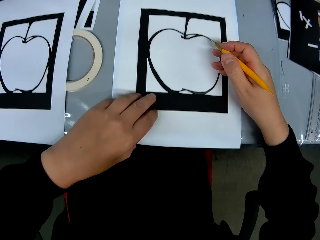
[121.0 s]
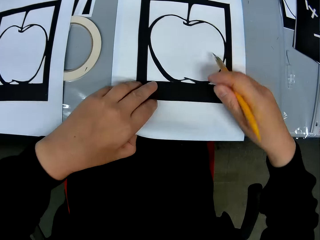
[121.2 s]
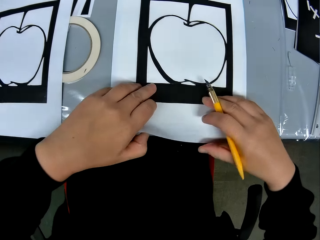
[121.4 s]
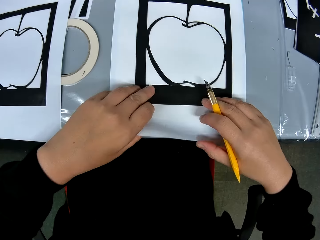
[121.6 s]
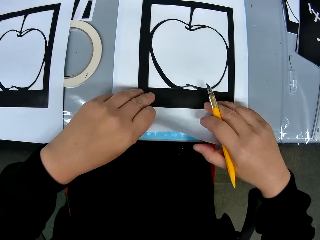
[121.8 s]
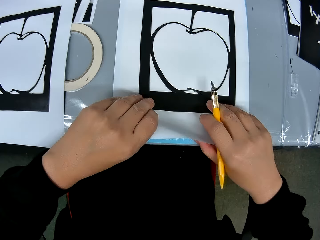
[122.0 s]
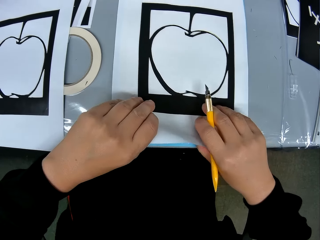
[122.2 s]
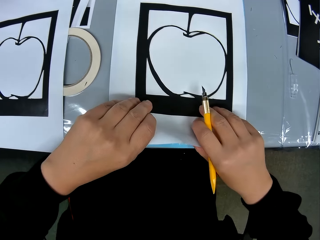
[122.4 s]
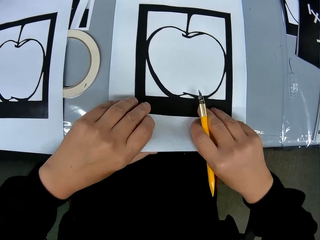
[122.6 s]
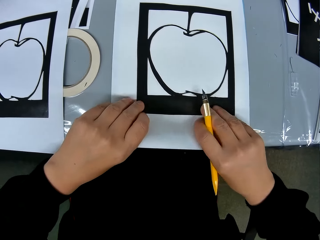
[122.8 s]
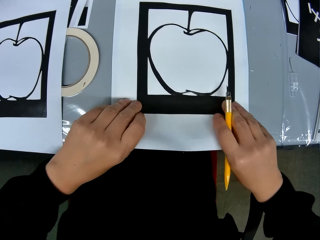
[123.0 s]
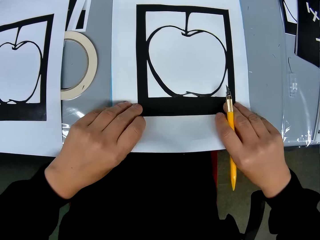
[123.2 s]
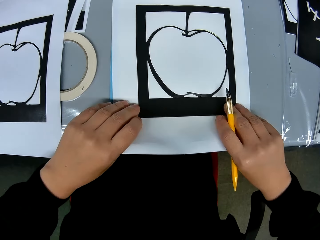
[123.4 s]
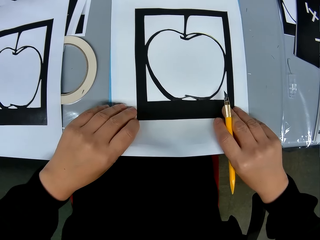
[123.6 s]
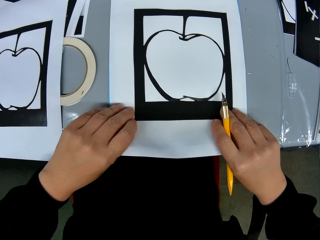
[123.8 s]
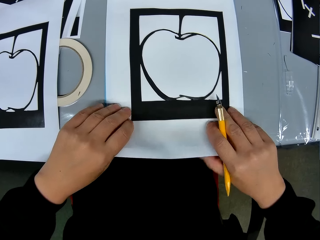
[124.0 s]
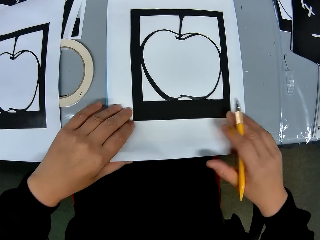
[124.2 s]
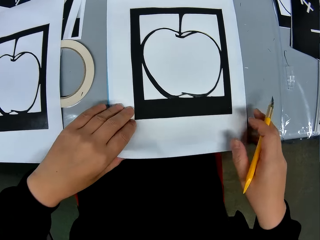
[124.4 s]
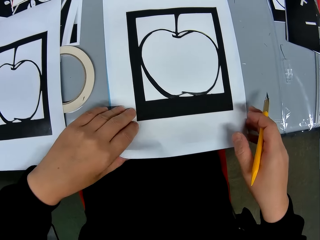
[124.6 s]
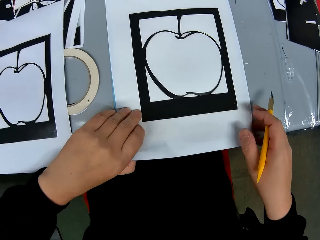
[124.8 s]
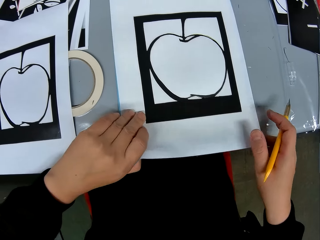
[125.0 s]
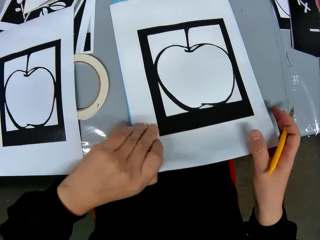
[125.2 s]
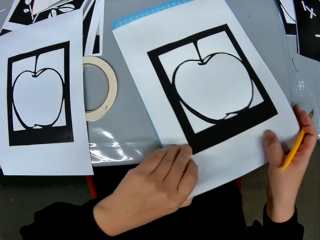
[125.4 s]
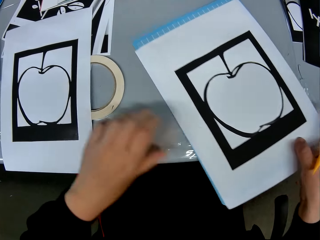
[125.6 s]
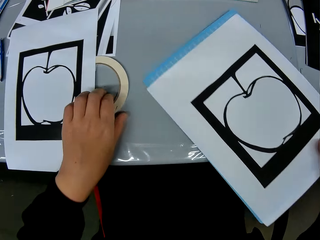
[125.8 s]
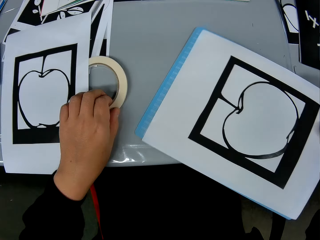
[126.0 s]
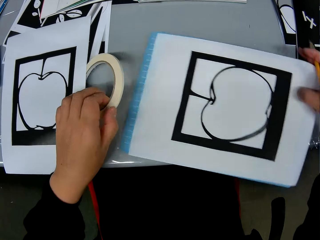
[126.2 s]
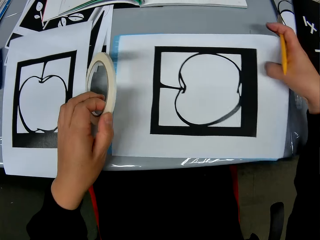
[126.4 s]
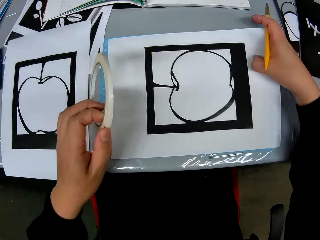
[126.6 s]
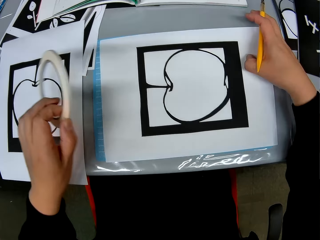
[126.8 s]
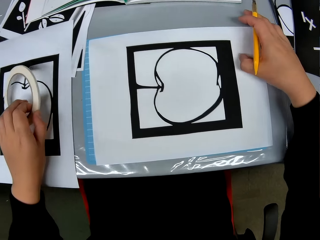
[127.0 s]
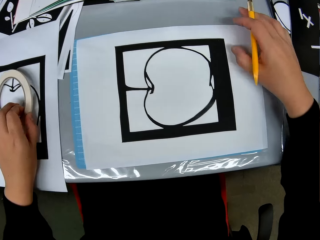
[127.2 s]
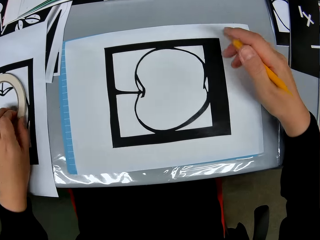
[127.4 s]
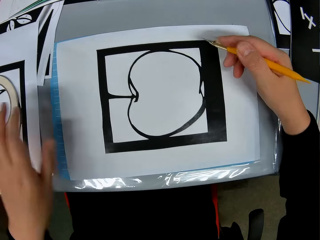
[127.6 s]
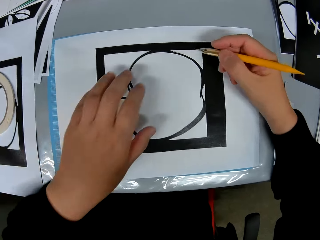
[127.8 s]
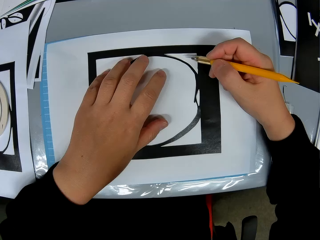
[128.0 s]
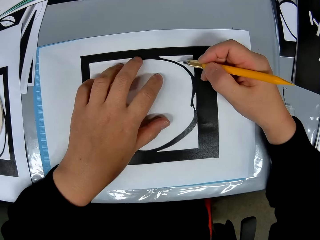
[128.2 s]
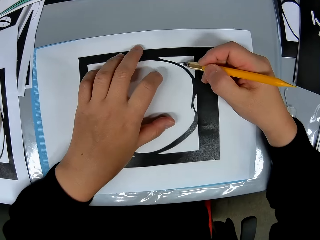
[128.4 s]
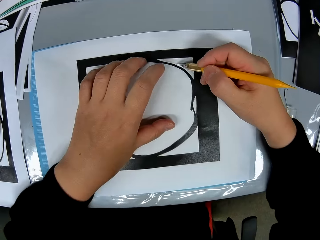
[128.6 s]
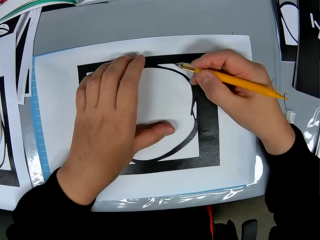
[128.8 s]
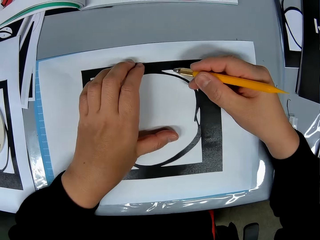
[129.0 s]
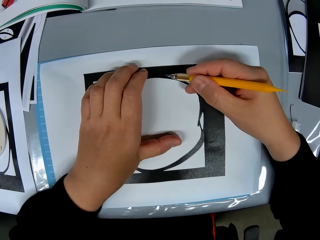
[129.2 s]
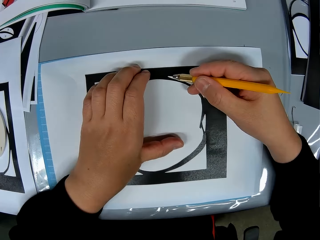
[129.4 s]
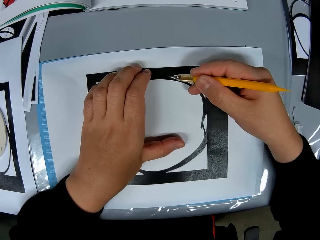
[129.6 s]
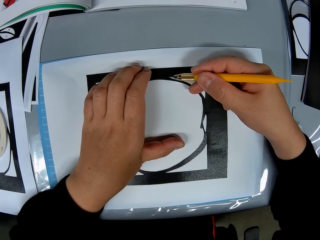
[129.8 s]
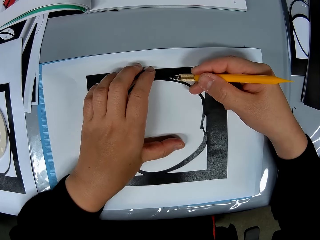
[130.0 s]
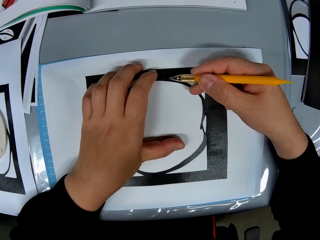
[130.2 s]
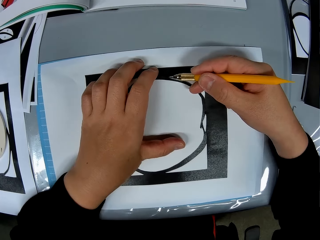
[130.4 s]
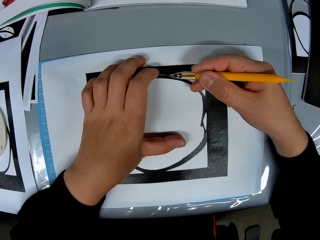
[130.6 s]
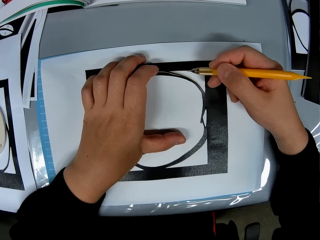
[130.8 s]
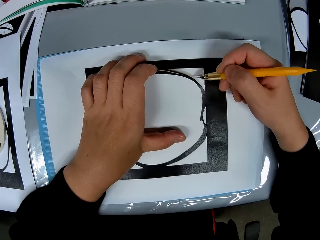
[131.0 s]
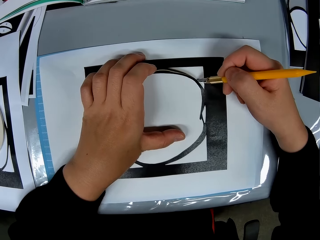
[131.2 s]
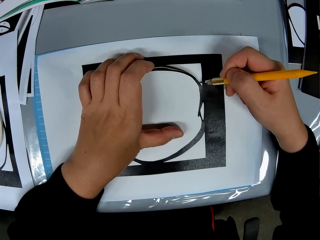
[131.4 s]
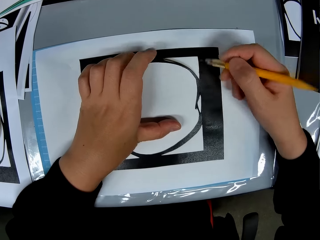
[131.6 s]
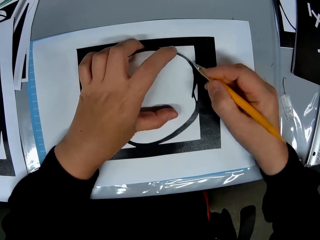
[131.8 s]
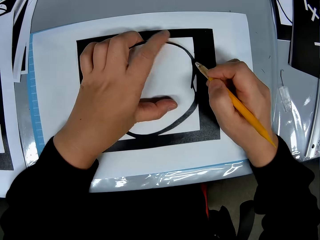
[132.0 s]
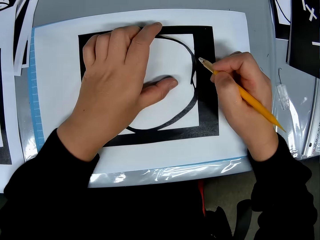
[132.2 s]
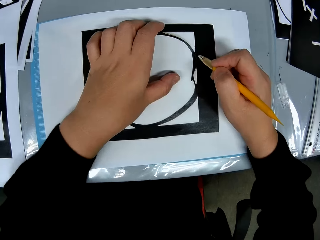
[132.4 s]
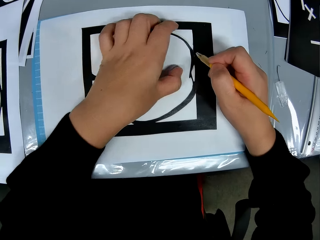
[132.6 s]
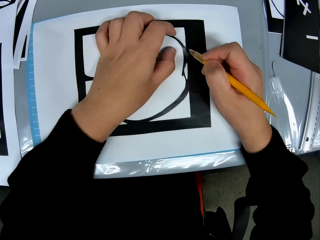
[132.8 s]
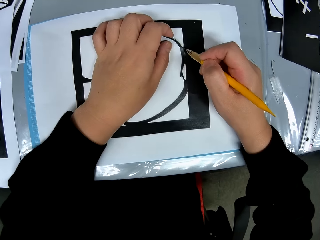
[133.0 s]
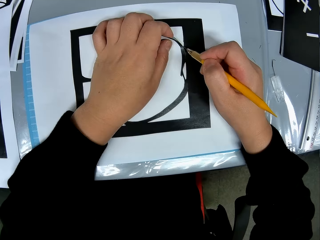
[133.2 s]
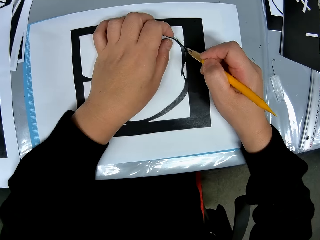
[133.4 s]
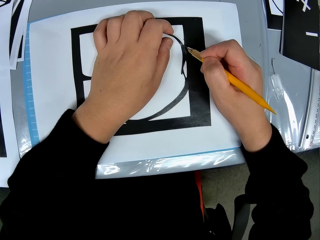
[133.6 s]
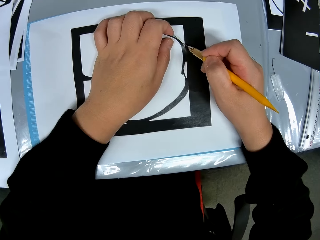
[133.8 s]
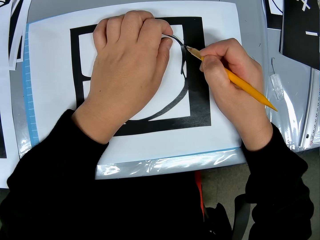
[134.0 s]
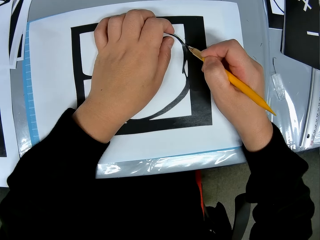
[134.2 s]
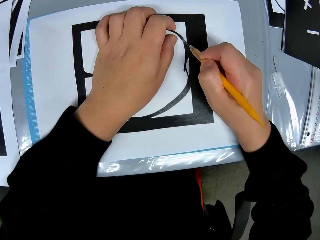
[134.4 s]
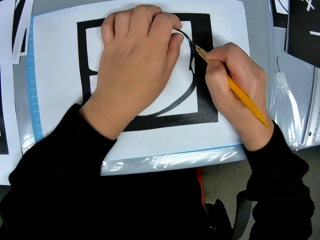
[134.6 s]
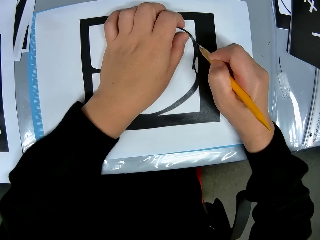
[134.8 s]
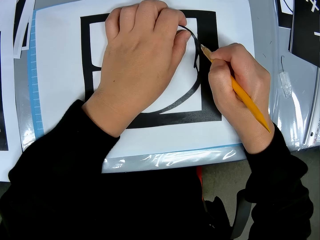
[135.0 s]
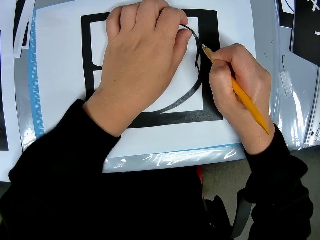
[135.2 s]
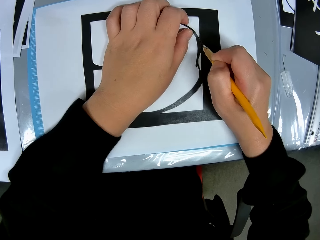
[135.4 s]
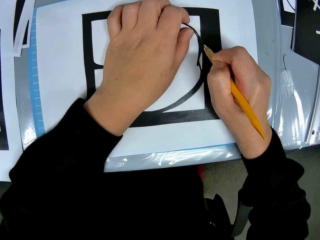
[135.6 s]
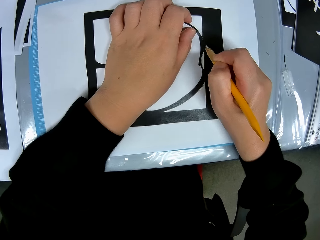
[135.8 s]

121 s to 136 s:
The camera wearer straightens the booklet. They put the booklet aside. They rotate the craft paper to the left. They pick up the cello tape and put down the cello tape. They cut the craft paper with the craft knife.

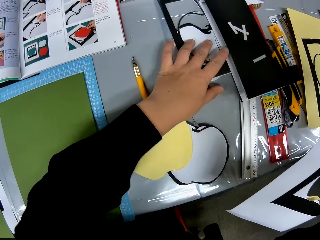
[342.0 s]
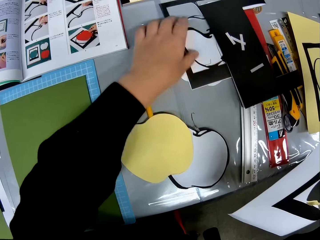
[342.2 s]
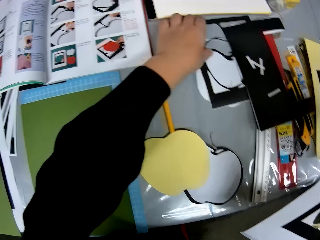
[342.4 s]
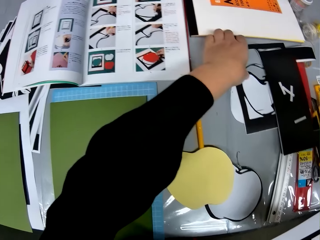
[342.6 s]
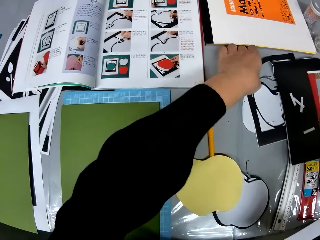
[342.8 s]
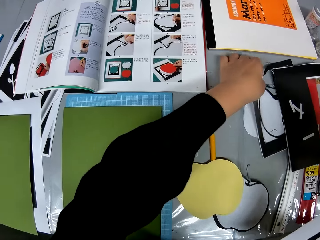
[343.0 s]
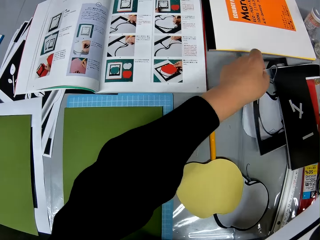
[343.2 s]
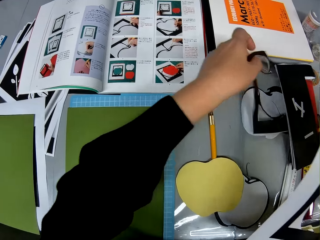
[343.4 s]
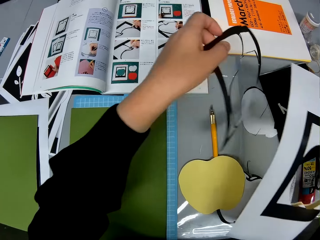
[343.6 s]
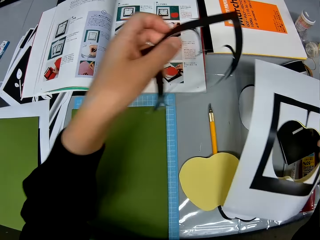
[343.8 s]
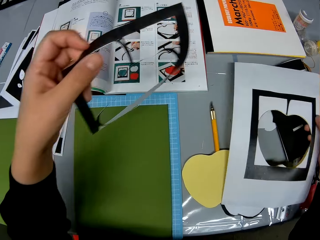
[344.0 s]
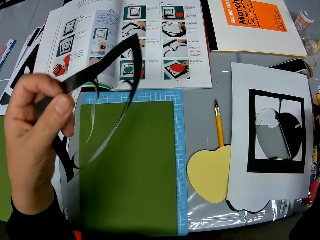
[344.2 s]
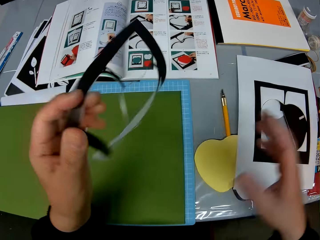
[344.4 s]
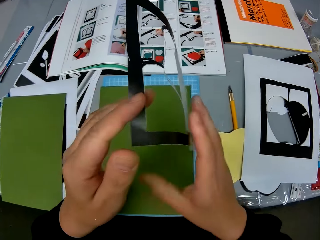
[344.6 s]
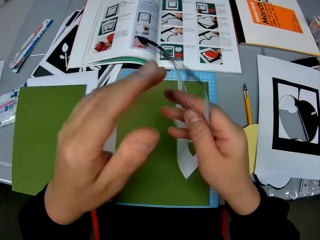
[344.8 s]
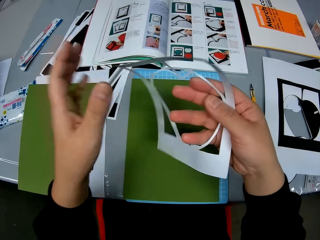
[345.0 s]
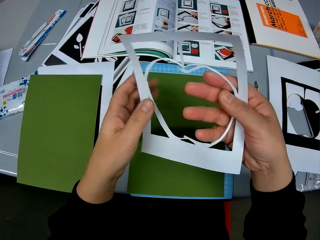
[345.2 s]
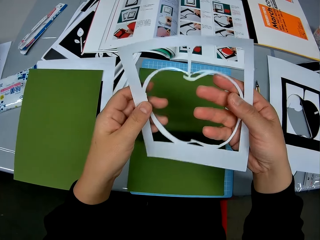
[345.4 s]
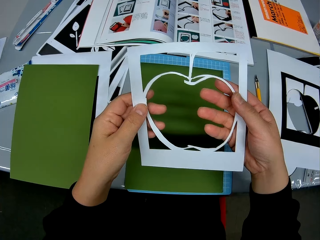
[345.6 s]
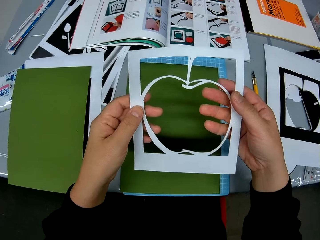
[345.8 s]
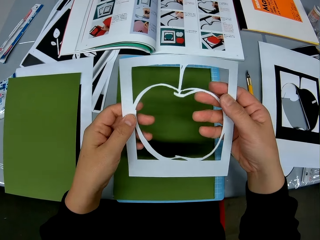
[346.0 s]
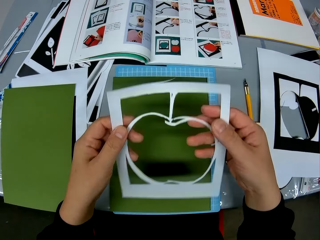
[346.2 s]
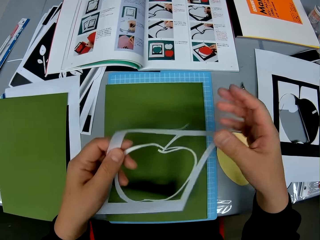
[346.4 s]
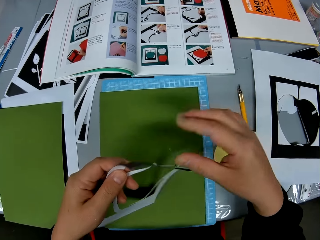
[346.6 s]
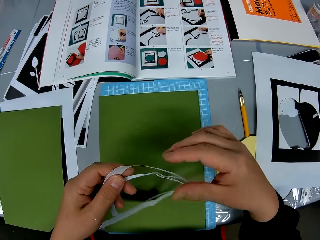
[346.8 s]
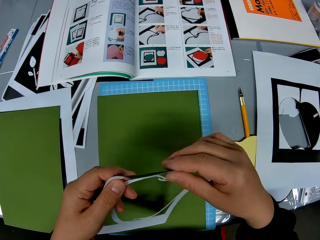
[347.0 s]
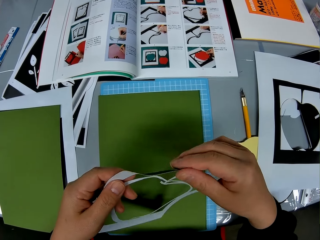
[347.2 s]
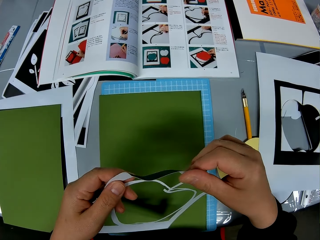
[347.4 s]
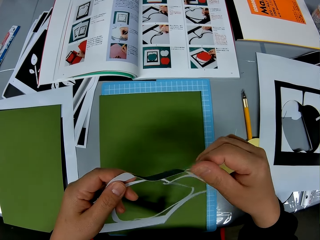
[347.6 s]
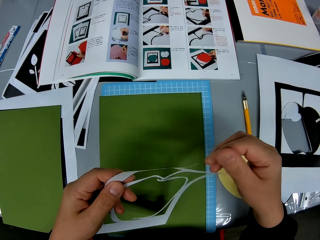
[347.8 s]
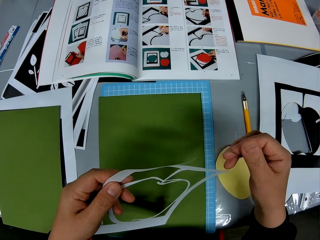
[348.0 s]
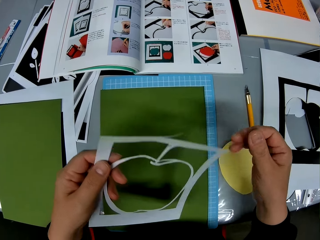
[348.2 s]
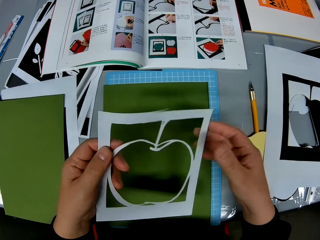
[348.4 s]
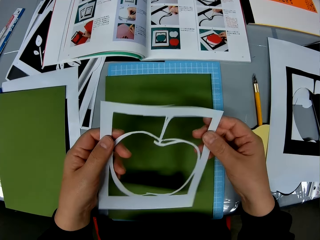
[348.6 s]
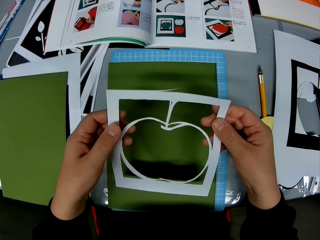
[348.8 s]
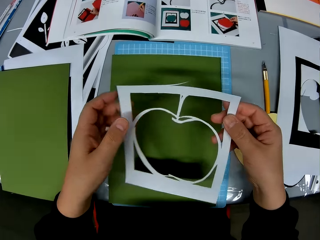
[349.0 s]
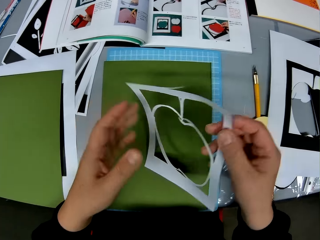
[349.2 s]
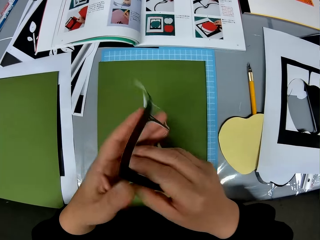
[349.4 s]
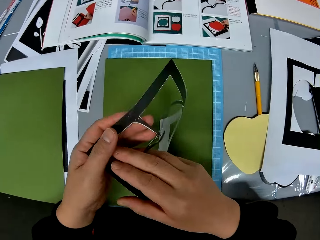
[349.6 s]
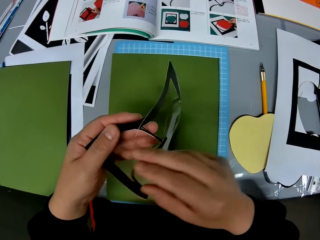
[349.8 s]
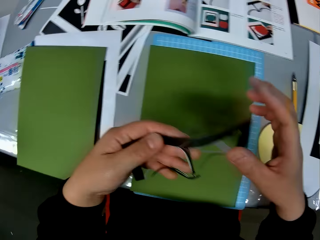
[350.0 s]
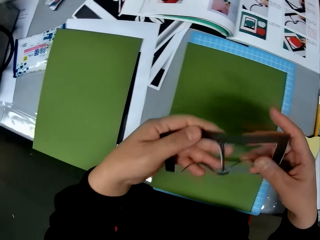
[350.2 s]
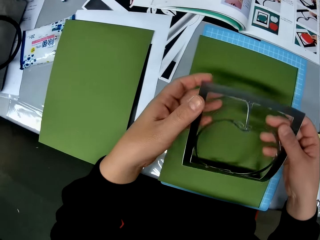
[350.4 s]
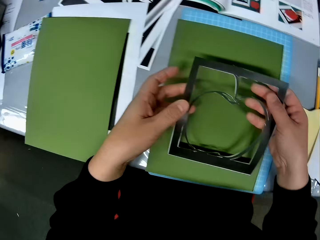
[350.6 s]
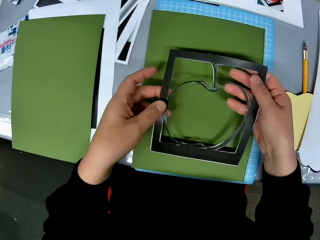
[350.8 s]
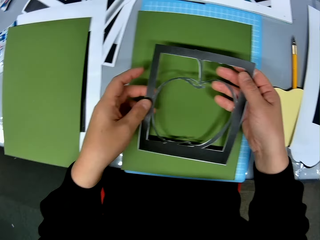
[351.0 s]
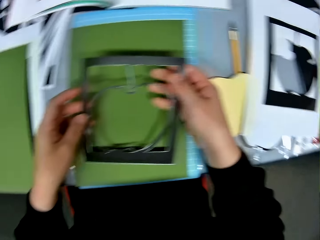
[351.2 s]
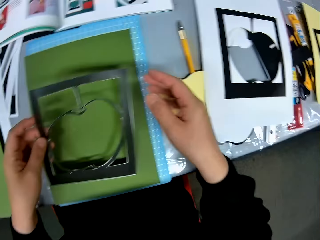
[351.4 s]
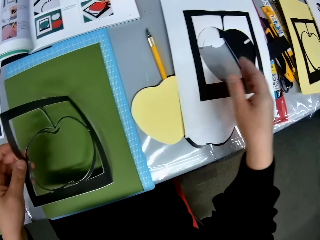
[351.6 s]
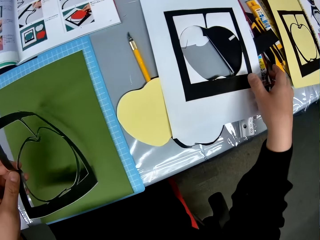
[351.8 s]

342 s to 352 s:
The camera wearer picks up a paper template or paper model from the table. They put down the paper model. They turn the paper model. They touch the paper model. They turn the paper model.
